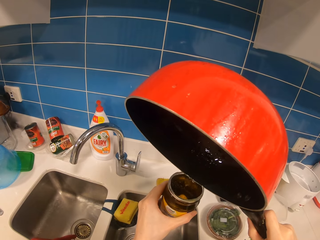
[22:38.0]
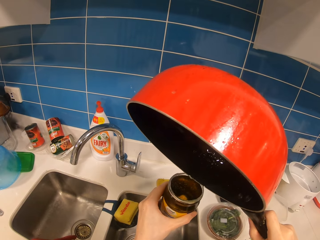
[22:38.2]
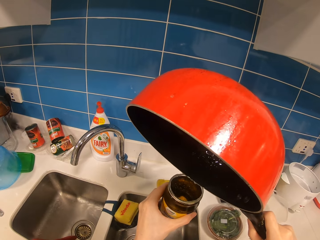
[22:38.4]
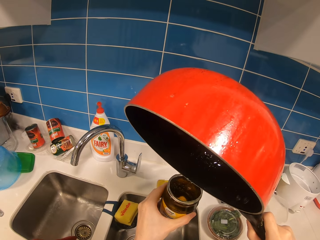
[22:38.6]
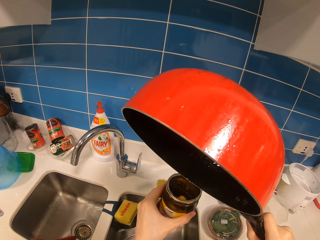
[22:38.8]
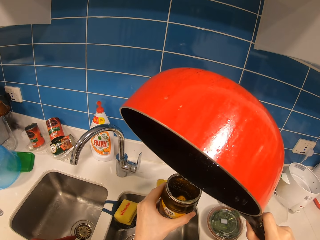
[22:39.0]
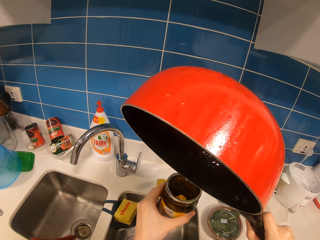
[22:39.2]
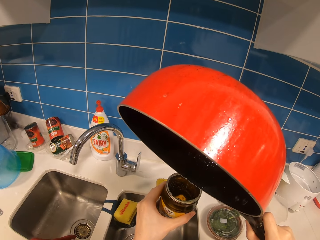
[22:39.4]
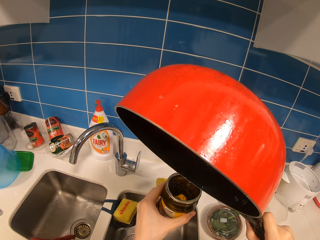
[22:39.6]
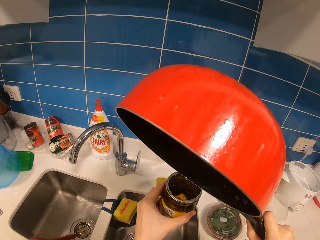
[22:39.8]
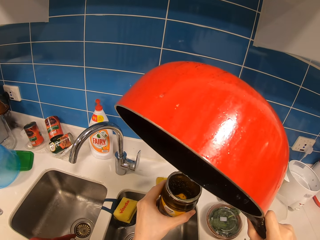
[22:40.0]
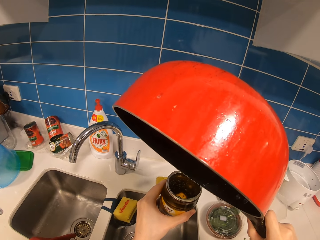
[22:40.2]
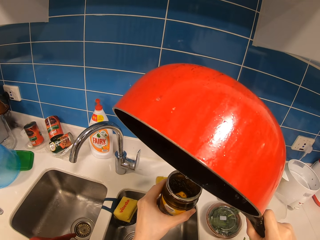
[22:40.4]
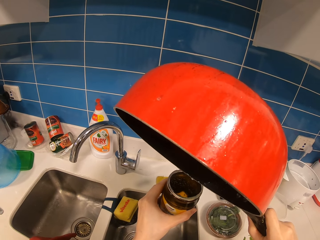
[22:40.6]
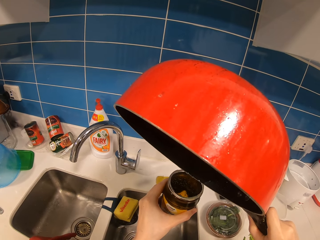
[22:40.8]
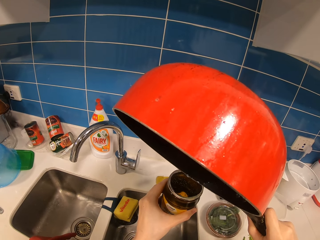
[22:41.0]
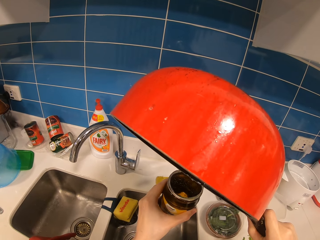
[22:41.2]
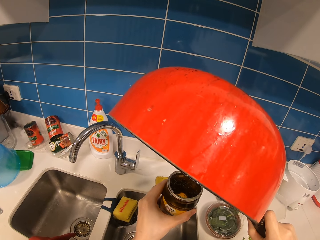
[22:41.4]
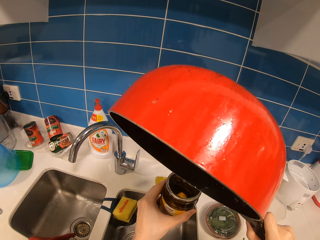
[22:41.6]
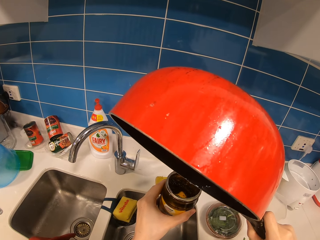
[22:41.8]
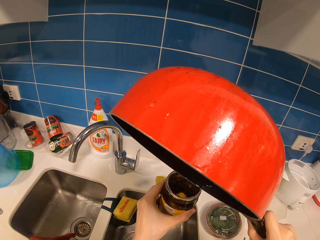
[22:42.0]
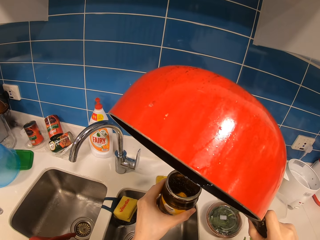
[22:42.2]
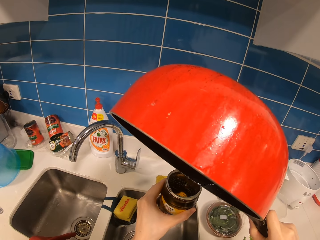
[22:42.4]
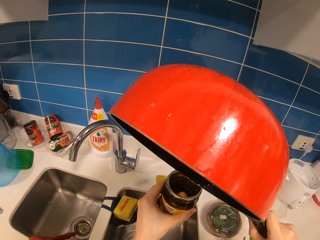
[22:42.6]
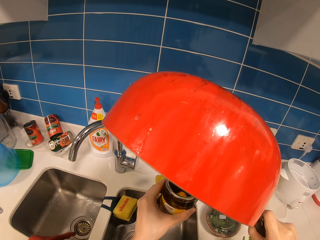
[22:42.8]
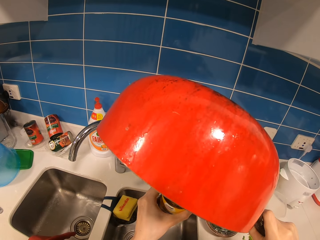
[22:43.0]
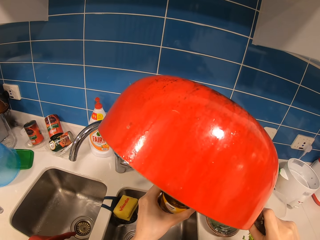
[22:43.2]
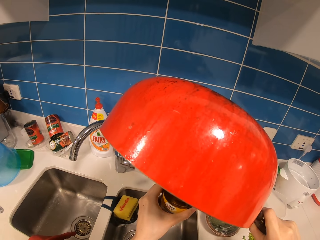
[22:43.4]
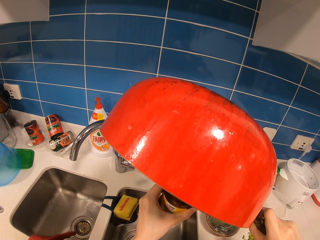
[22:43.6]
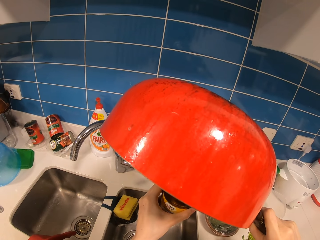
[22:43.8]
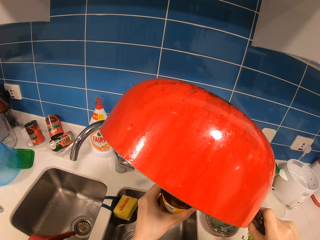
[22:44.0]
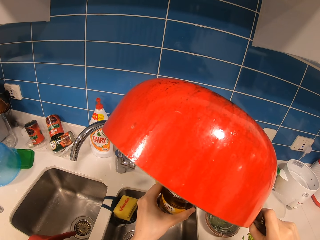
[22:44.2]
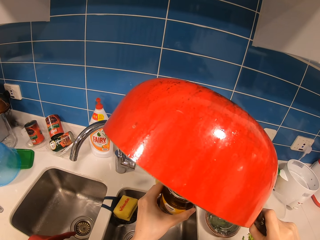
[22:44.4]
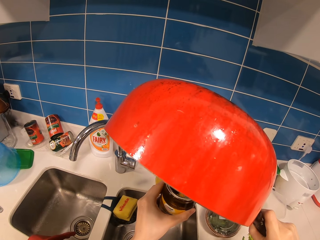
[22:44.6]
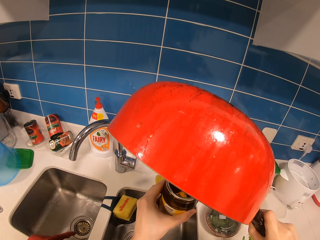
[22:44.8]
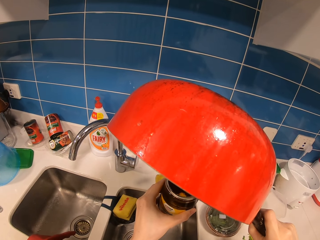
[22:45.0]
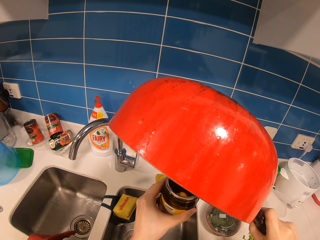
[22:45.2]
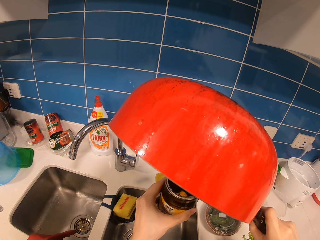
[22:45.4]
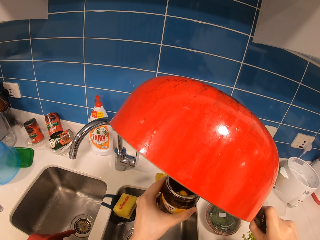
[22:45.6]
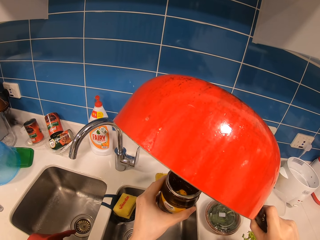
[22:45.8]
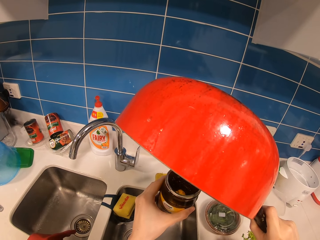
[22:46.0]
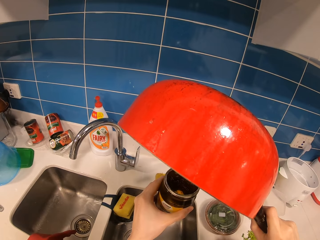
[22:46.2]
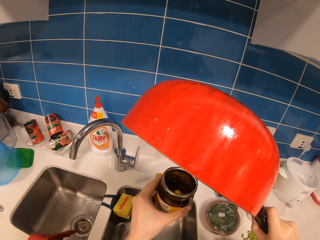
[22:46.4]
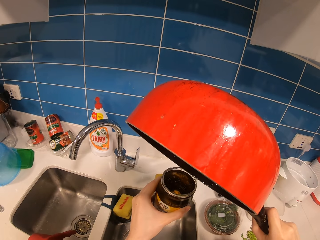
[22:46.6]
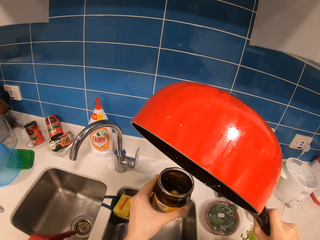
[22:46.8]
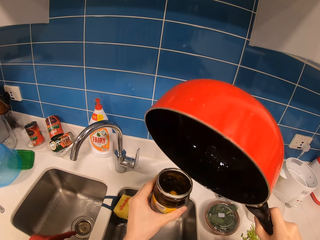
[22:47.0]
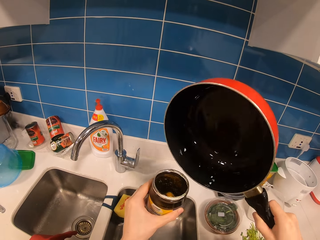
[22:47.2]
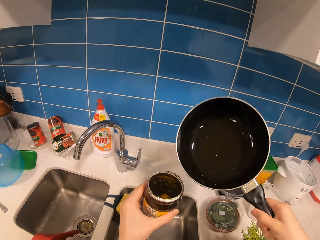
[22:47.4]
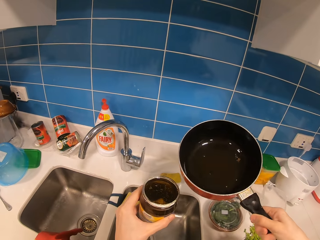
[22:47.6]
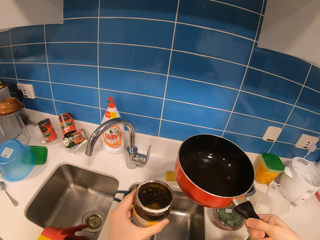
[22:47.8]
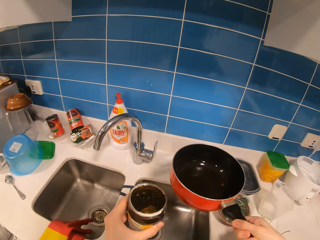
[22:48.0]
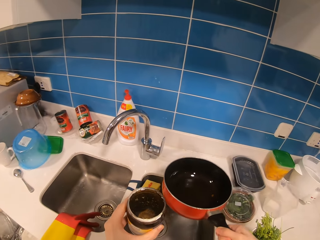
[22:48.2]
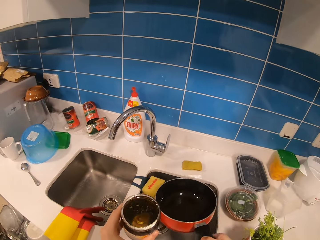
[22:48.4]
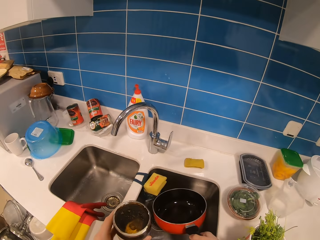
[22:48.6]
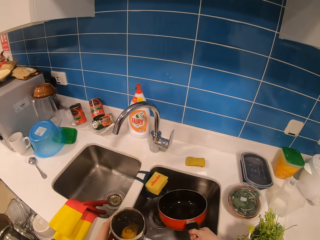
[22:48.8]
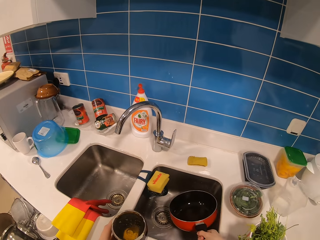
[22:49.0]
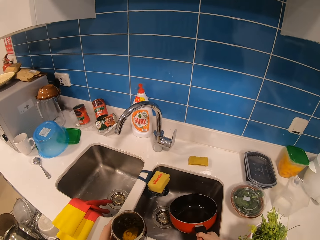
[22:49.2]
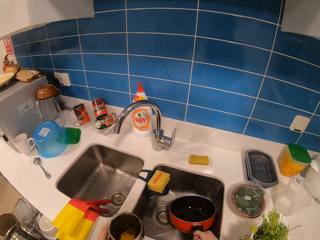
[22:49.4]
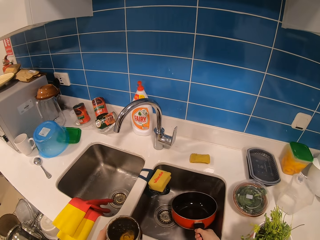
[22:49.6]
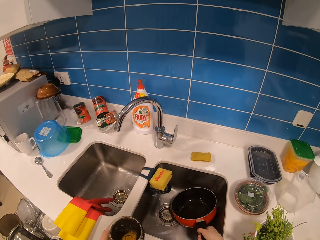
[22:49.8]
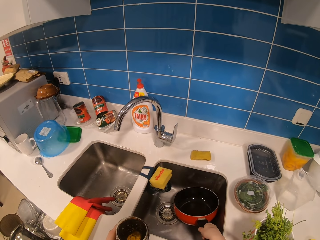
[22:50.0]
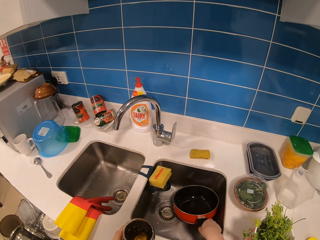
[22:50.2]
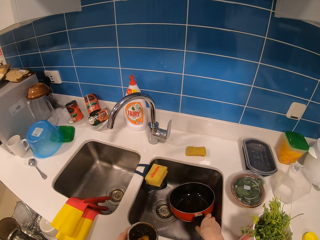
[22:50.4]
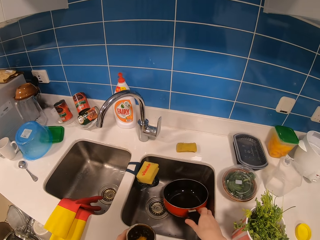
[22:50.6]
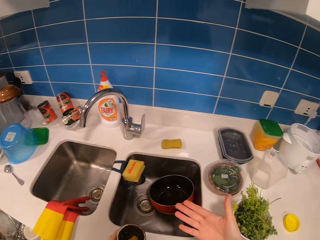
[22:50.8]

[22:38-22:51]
The camera wearer puts the cooking pot in the sink.

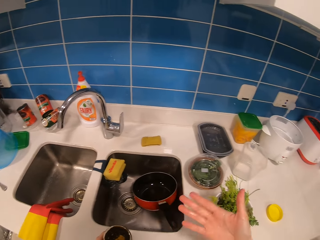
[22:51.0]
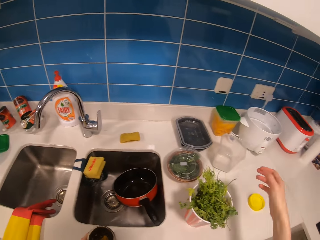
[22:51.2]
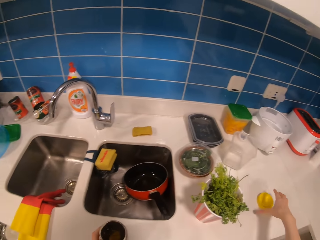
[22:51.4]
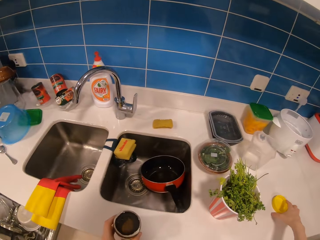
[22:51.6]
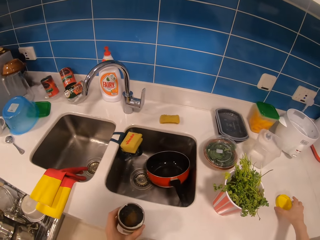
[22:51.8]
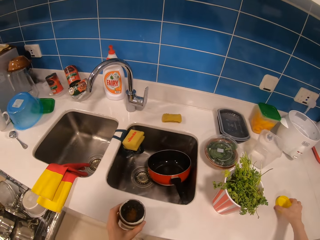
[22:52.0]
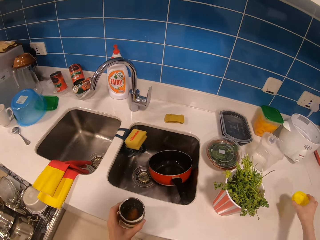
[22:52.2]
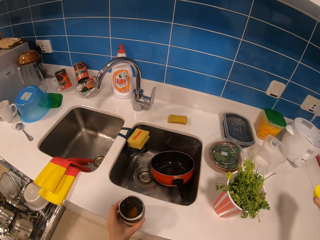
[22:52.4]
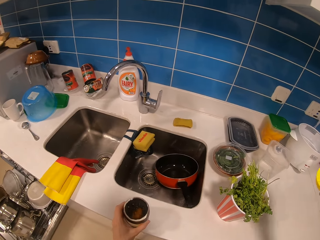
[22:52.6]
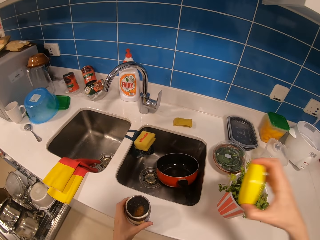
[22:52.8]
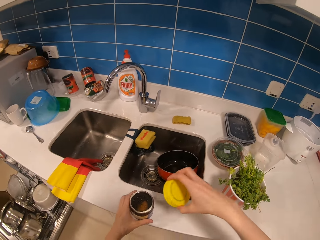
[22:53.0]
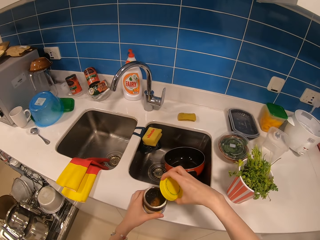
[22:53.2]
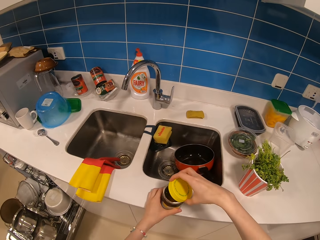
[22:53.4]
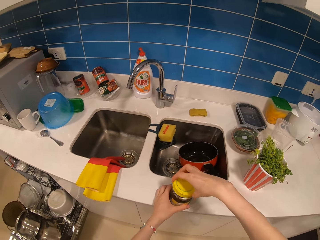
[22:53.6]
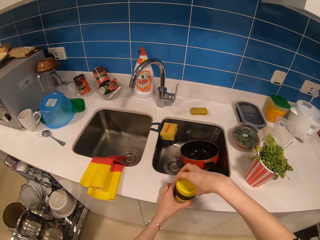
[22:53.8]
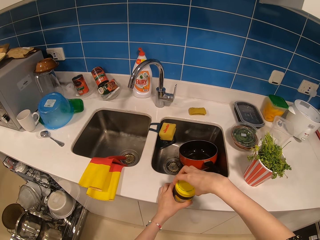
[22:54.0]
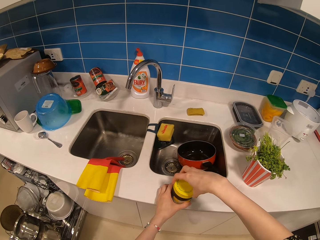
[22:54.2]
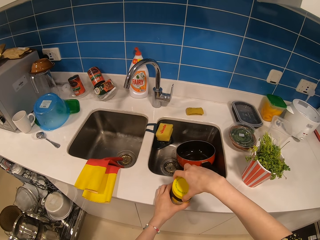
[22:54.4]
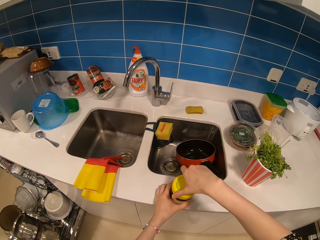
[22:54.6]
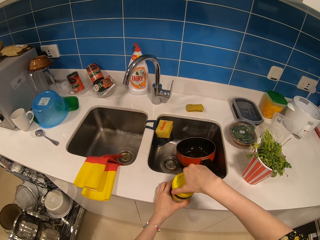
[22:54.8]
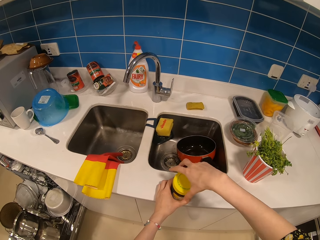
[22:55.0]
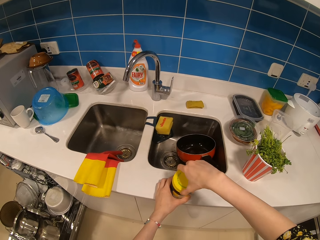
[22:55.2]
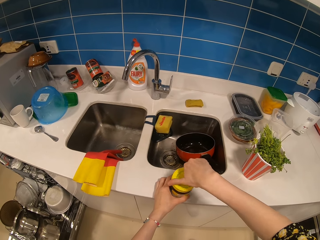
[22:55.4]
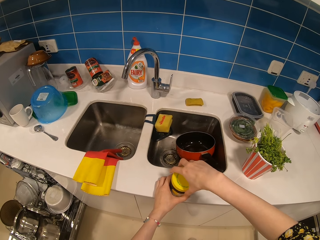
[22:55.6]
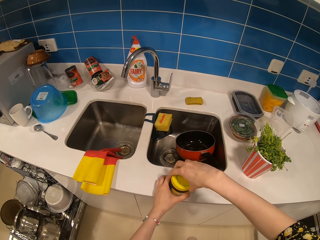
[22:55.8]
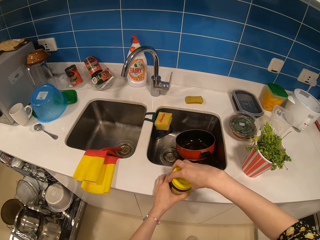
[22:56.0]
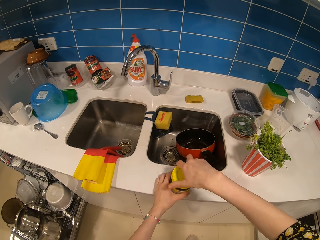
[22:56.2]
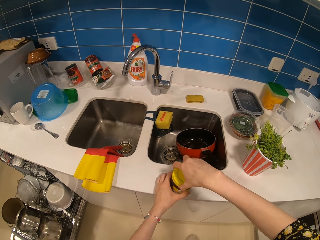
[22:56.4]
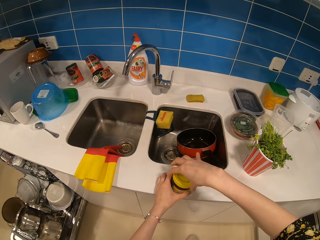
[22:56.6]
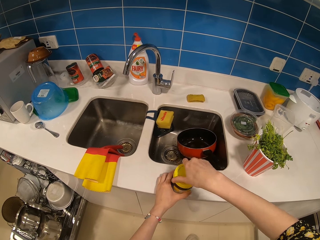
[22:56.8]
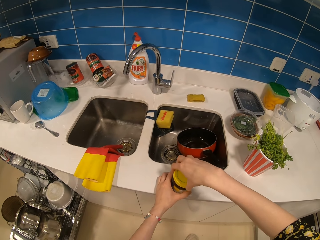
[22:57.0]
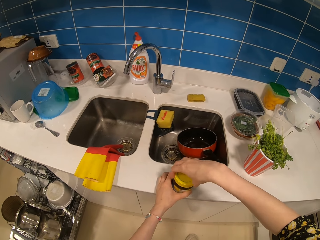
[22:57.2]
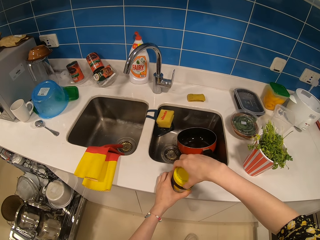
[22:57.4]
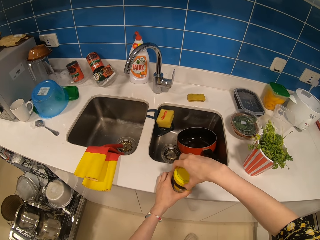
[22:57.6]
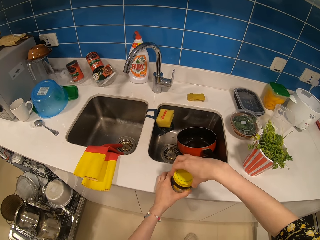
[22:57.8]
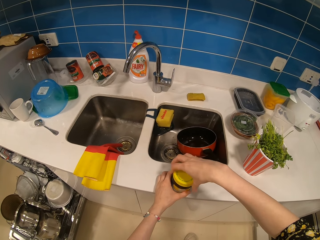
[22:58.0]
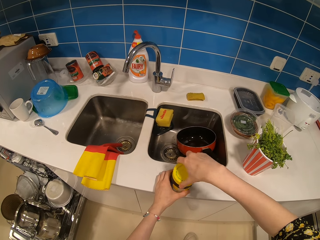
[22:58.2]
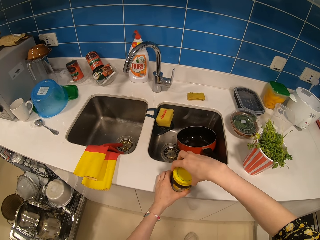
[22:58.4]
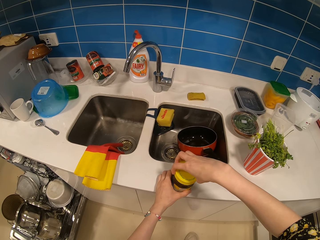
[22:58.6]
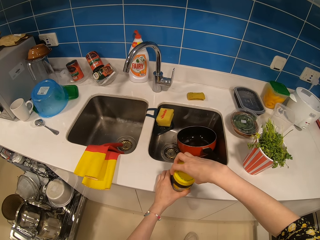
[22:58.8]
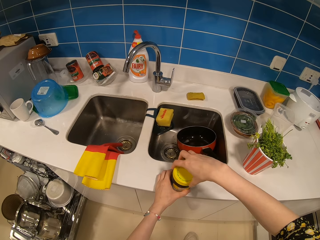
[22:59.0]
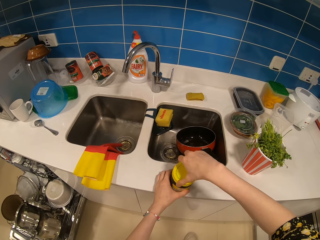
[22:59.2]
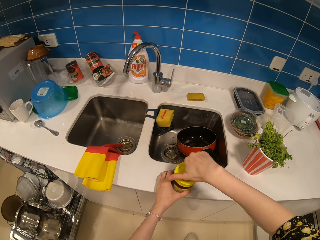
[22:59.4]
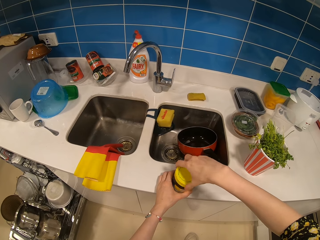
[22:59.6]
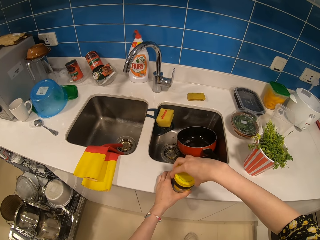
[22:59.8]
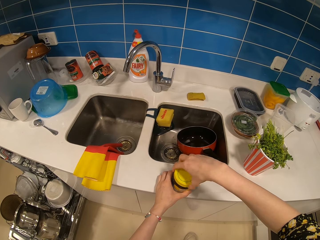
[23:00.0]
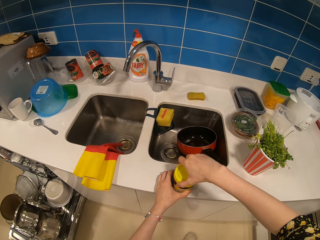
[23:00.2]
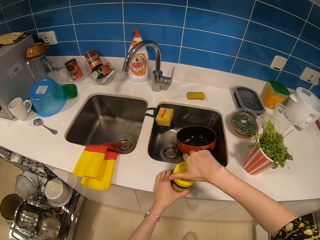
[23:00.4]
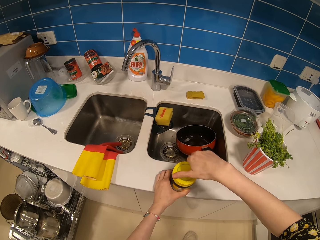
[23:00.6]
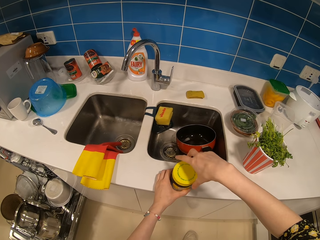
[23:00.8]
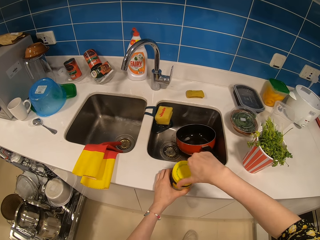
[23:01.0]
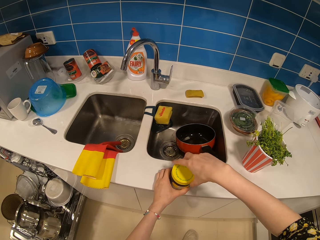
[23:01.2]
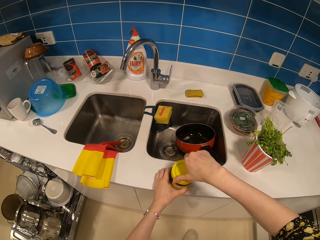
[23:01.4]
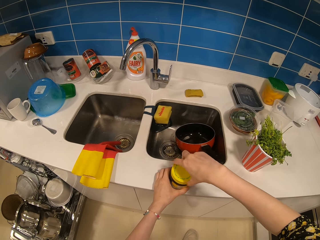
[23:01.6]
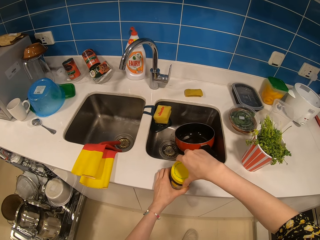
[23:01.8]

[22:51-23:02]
The camera wearer takes the container lid. They twist the lid on the container. They close the container with the lid.
